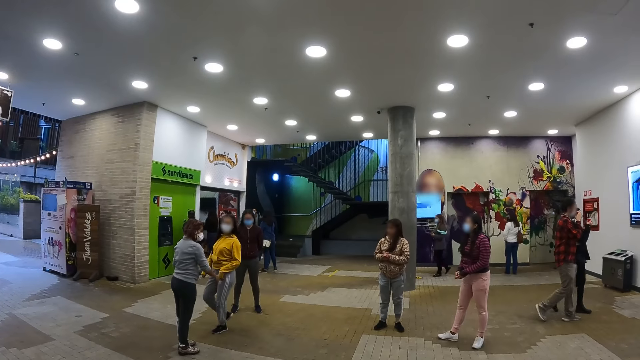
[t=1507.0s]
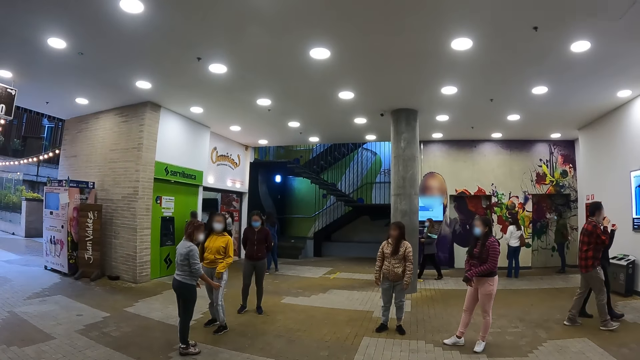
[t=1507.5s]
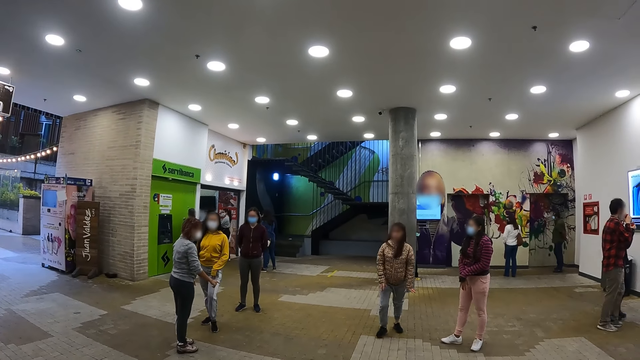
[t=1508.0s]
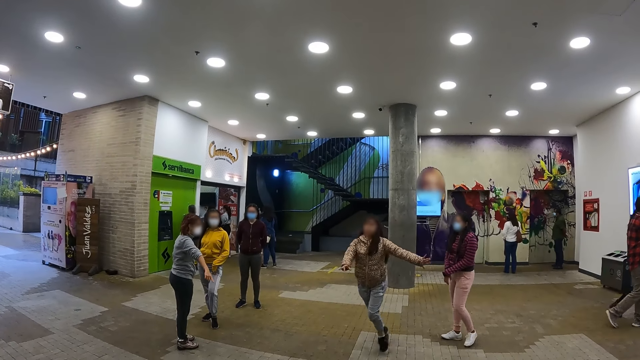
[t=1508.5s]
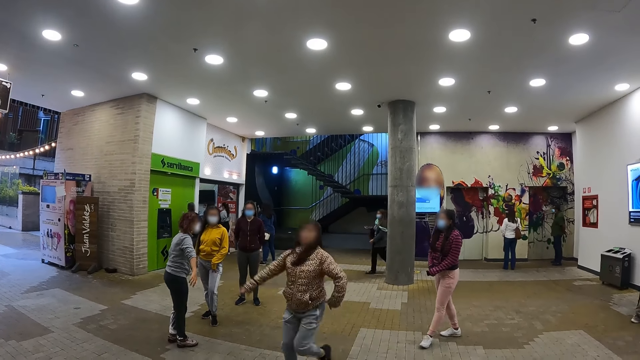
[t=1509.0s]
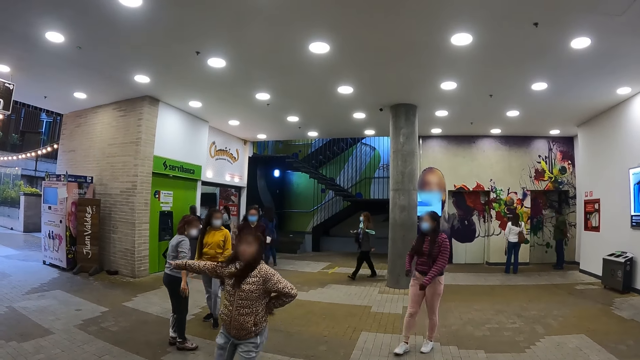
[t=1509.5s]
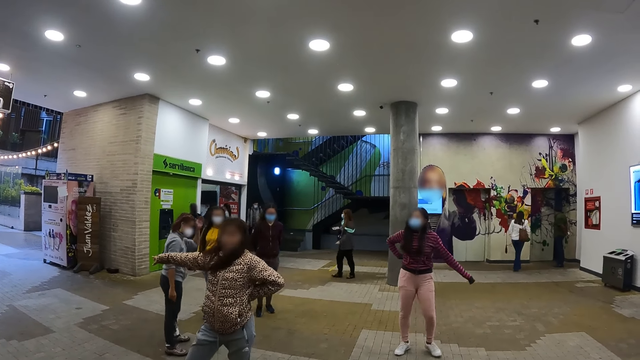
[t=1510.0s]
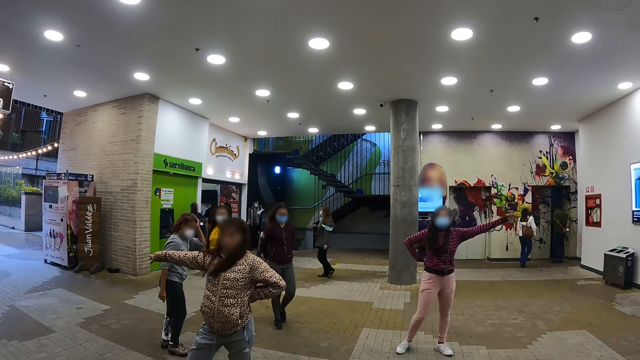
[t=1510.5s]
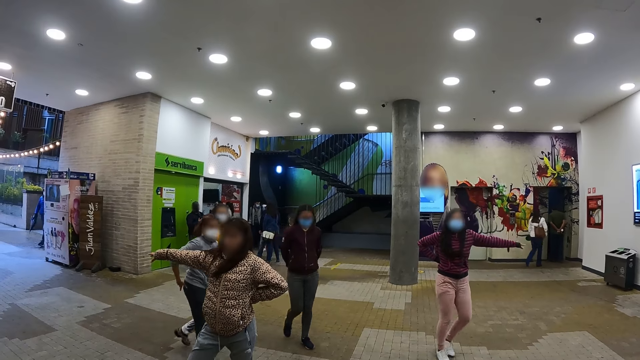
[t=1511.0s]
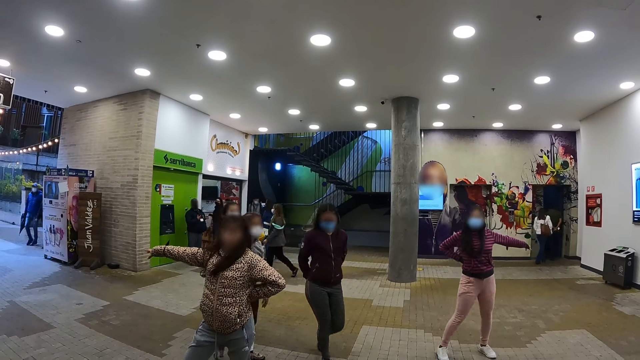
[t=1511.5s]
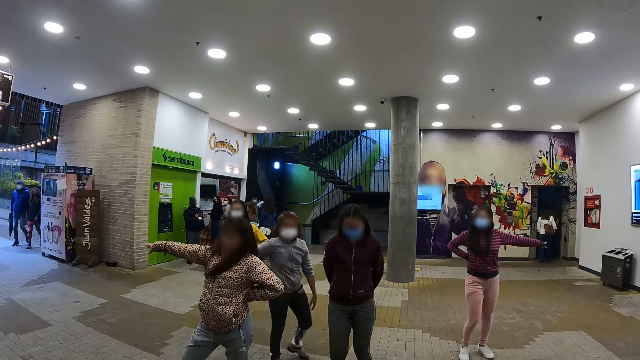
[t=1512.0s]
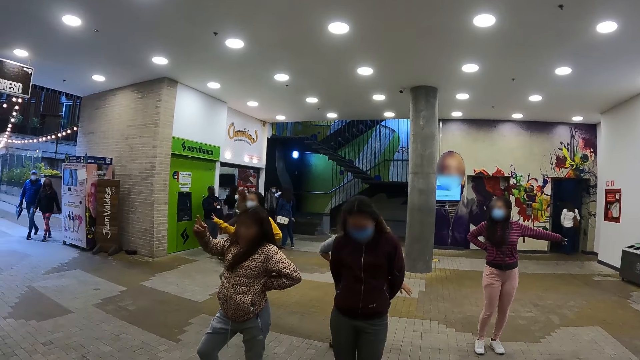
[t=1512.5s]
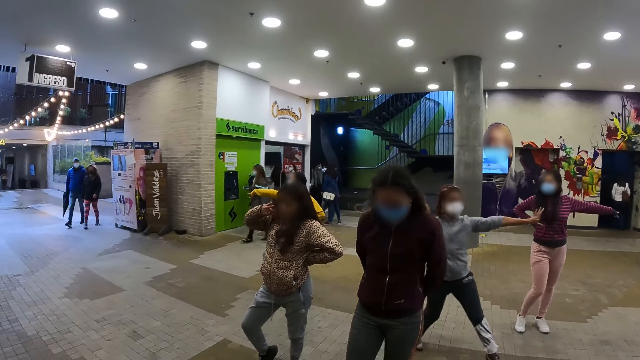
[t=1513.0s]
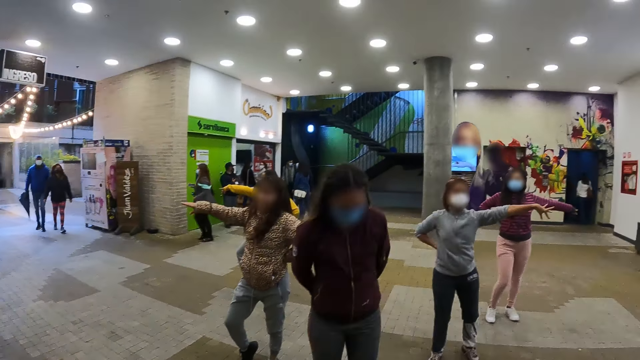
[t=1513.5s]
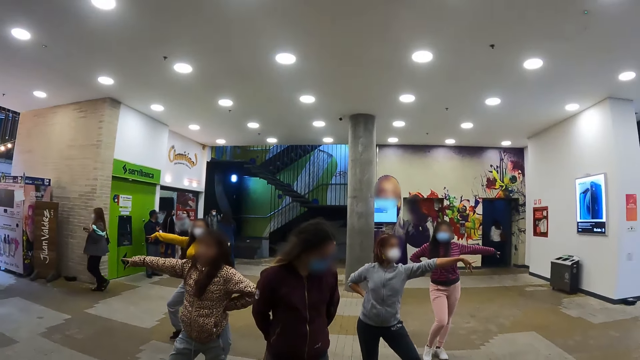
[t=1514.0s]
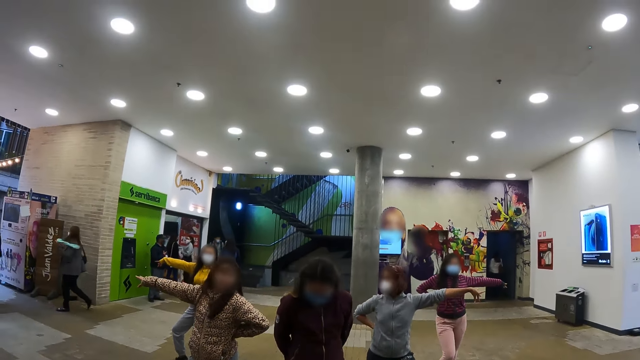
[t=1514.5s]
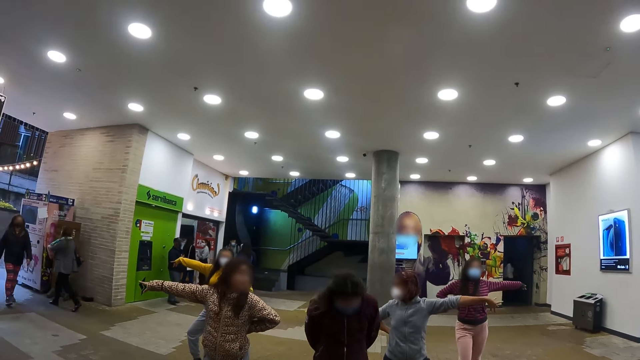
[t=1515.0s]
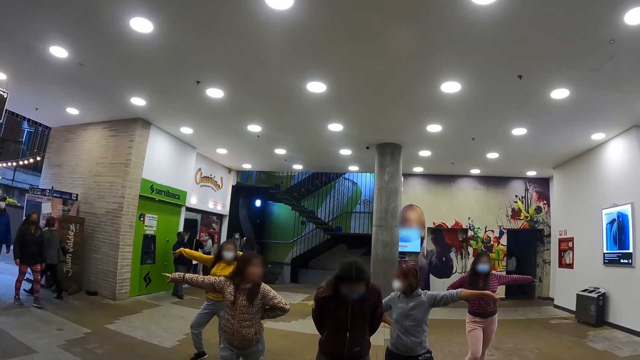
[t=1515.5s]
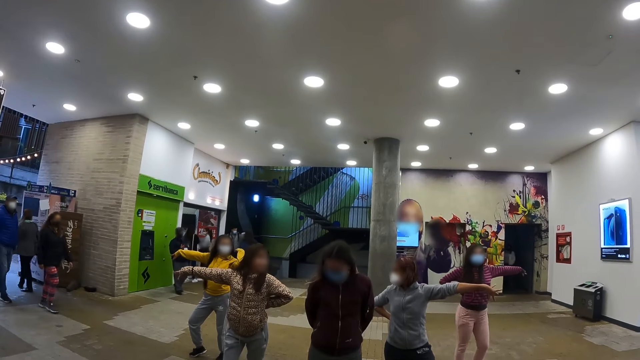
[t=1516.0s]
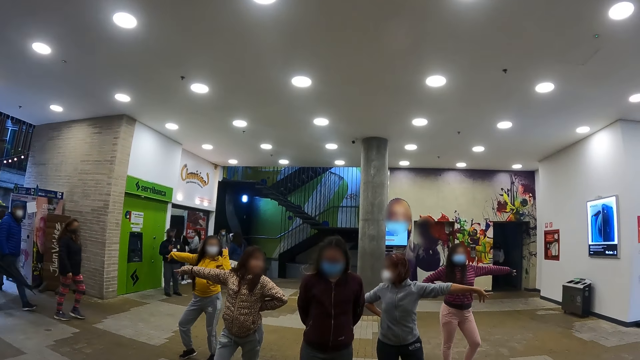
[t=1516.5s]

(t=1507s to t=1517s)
A person points to another person. The second person runs on a floor. A third person and the second person stand akimbo. A fourth person and a fifth person walk on the floor. The persons prepare.

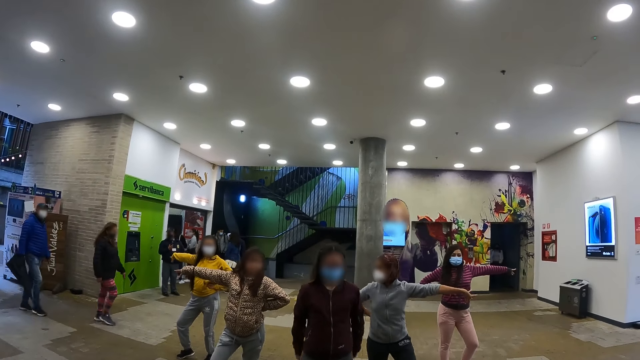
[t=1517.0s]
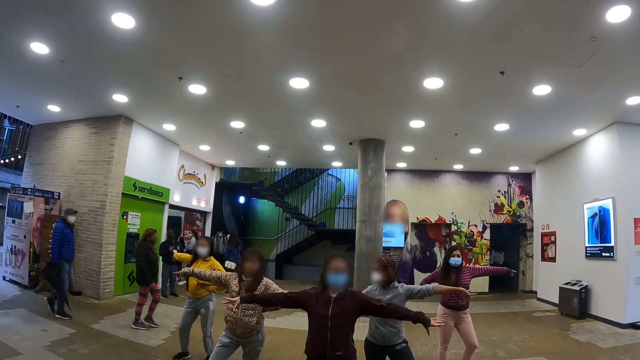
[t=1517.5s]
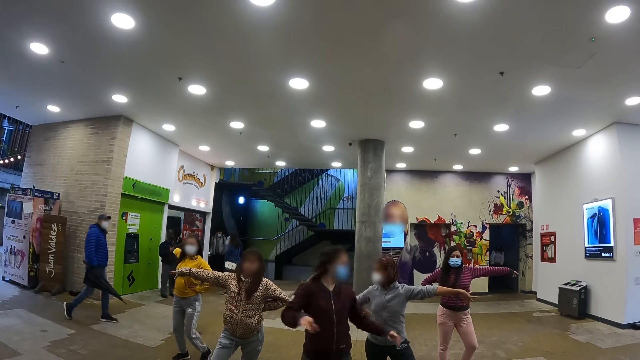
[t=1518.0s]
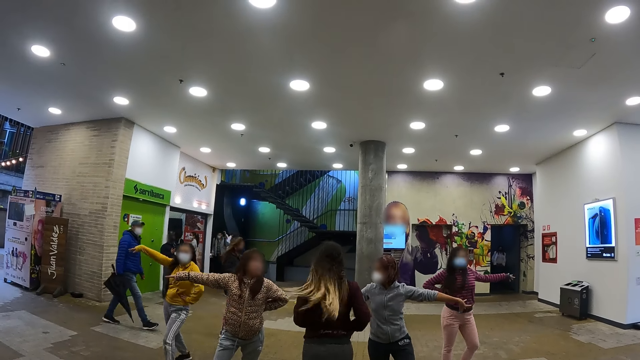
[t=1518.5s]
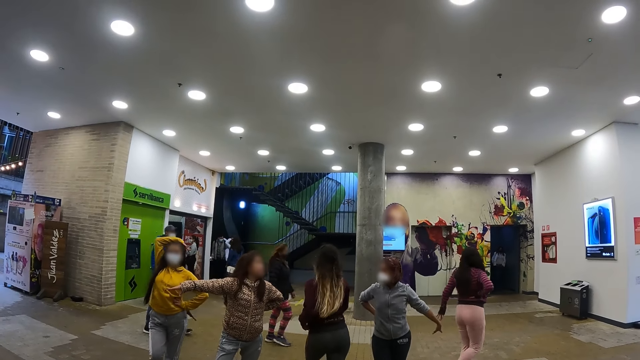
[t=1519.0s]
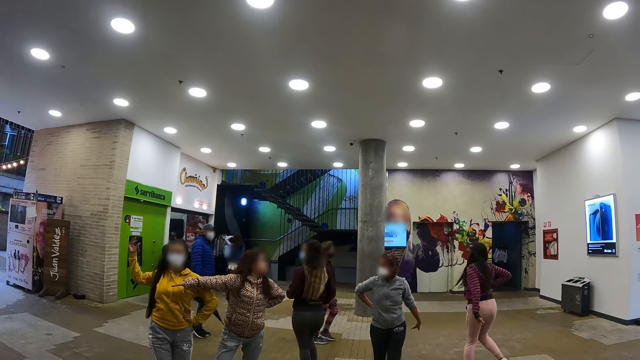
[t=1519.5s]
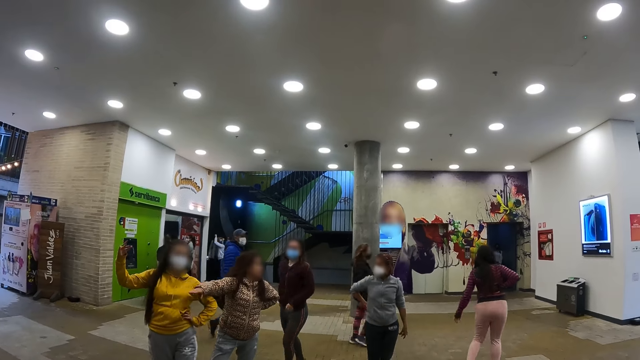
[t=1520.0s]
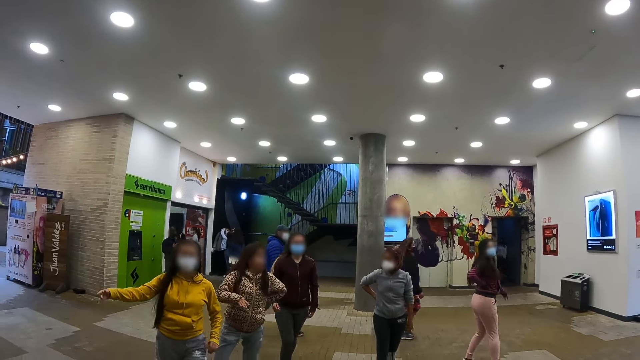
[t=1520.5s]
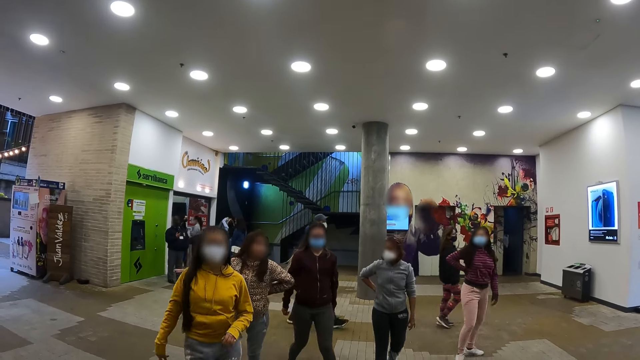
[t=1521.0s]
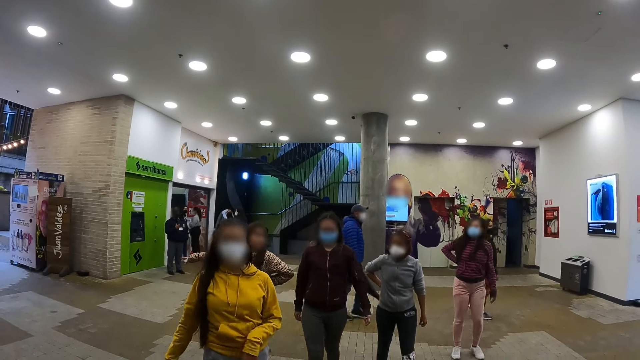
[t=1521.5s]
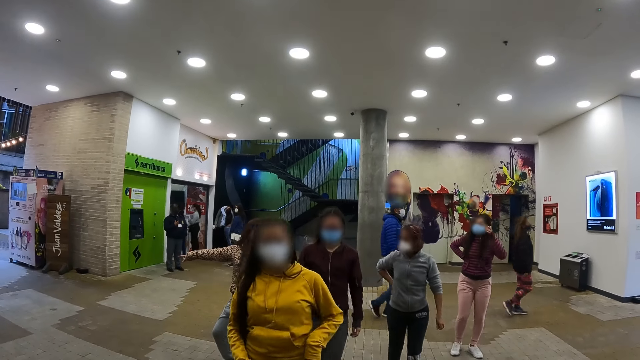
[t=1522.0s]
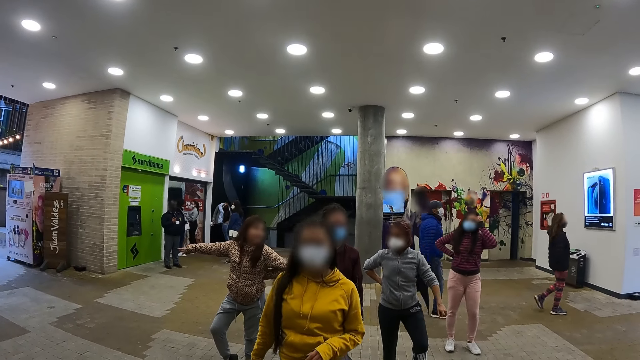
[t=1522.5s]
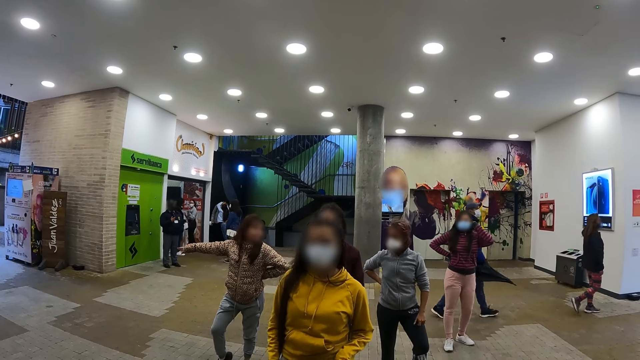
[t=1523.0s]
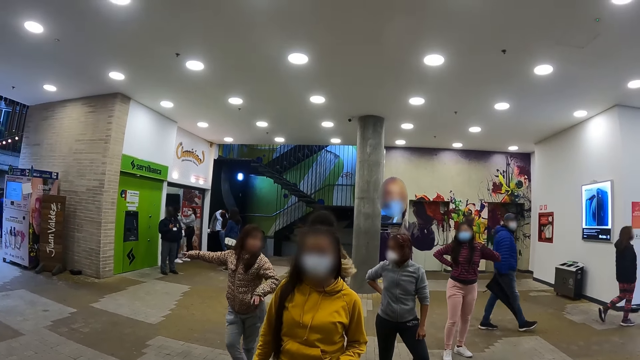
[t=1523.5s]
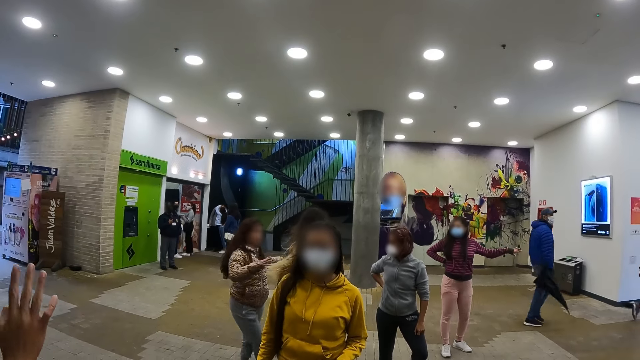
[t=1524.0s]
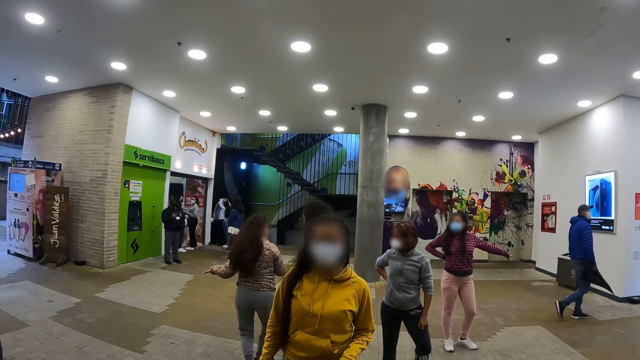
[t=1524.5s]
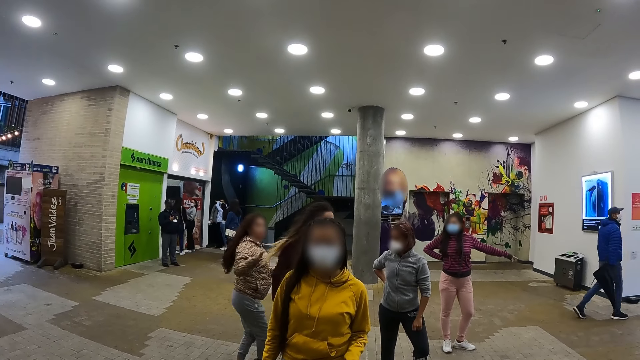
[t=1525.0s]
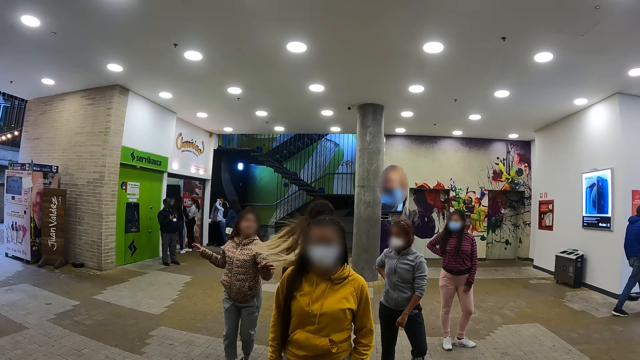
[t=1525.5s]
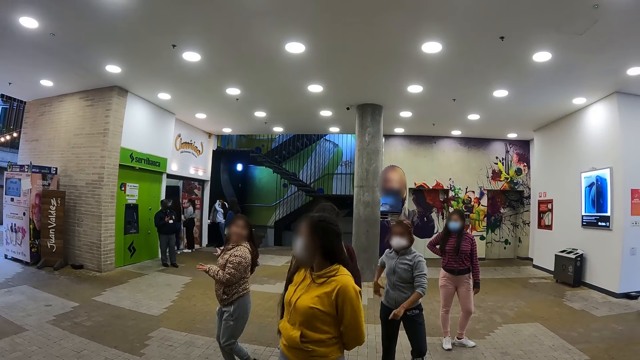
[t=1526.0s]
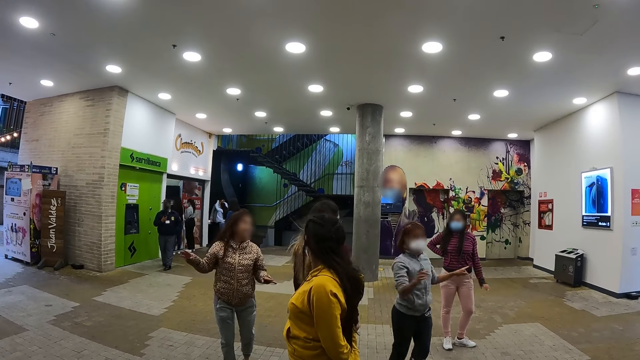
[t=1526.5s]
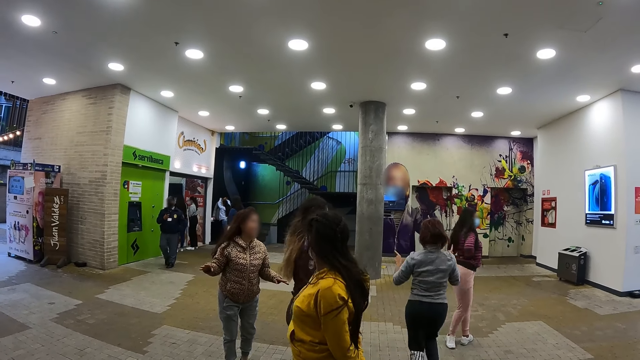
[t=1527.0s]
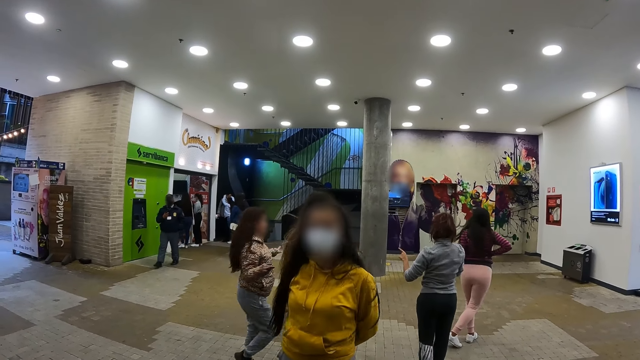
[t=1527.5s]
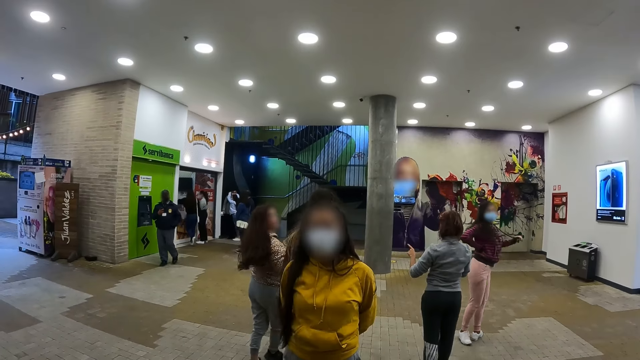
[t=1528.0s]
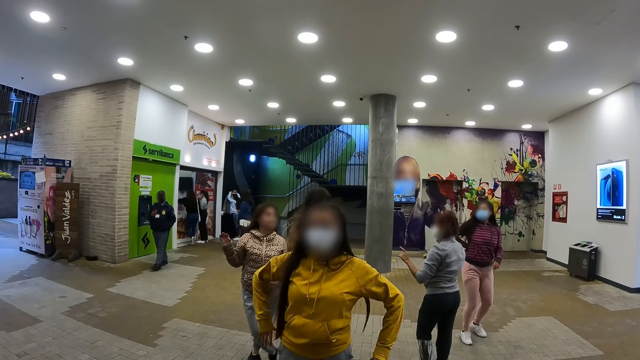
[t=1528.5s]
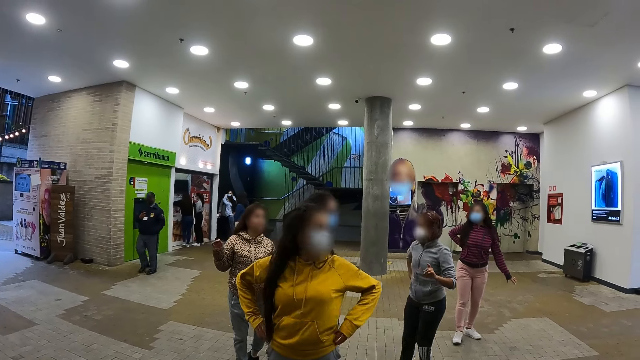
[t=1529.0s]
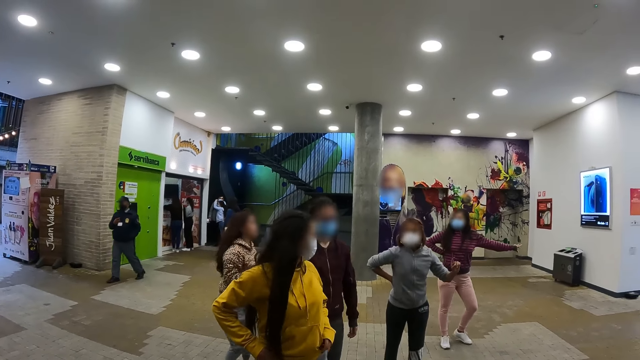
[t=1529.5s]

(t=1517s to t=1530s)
A person turns to the other persons. The person walks on a floor. Another person walks on the floor. A third person turns around on the floor. The second person looks at the other persons. The second person turns to the camera wearer.
